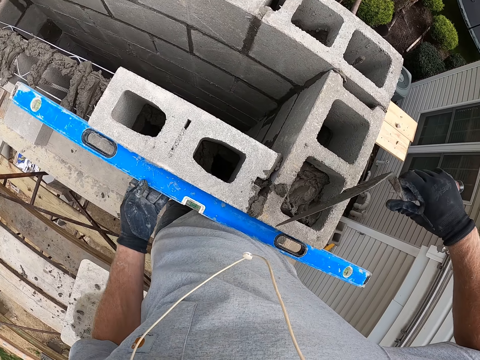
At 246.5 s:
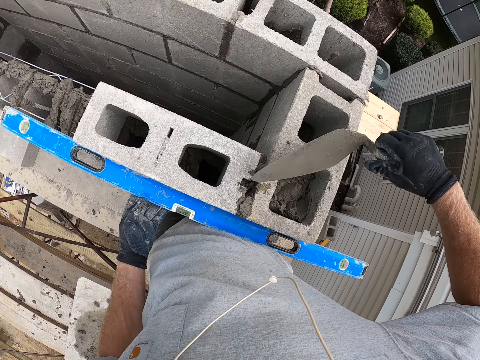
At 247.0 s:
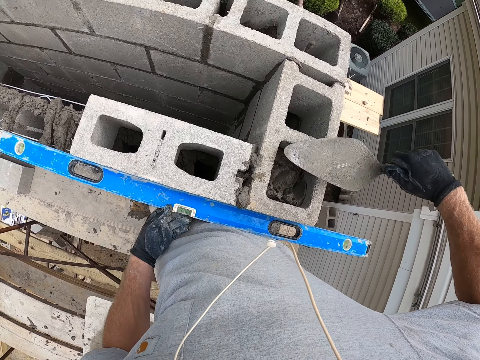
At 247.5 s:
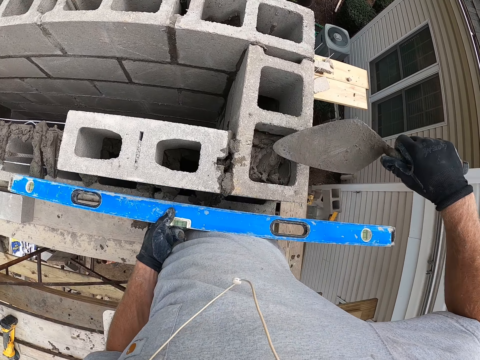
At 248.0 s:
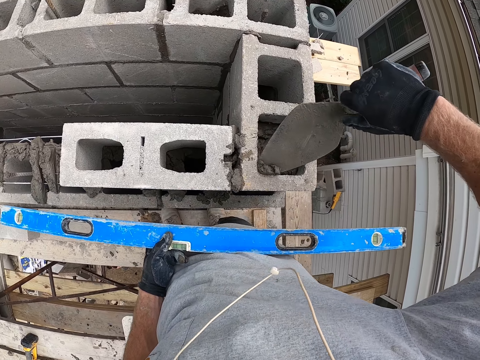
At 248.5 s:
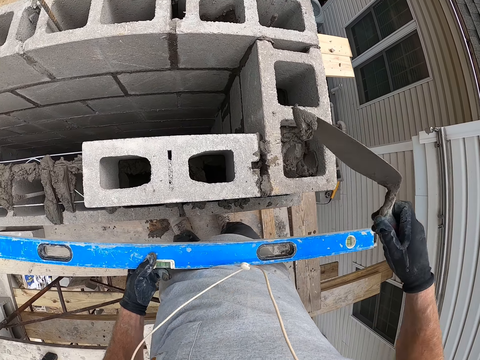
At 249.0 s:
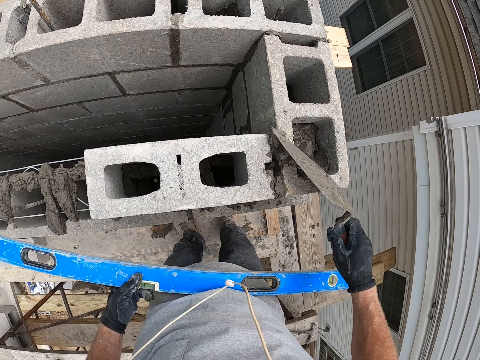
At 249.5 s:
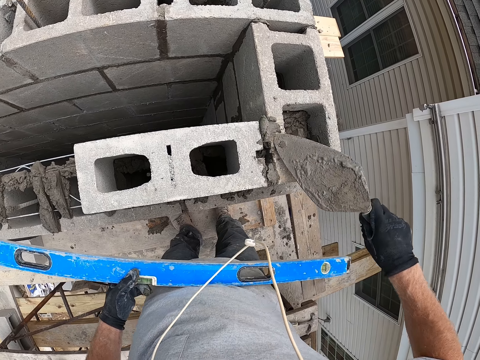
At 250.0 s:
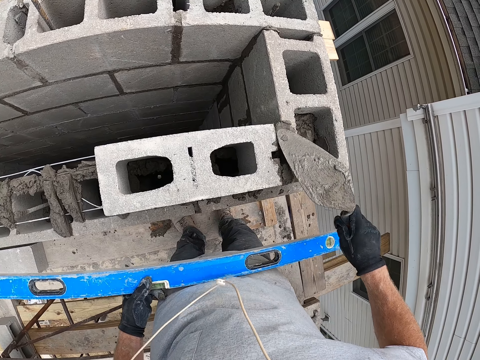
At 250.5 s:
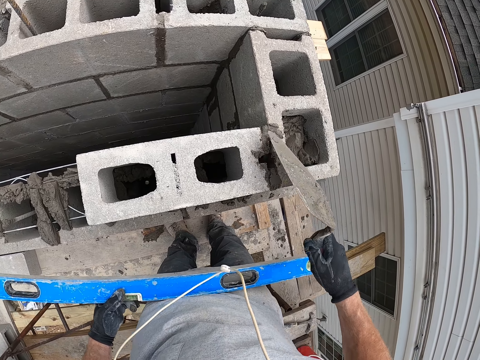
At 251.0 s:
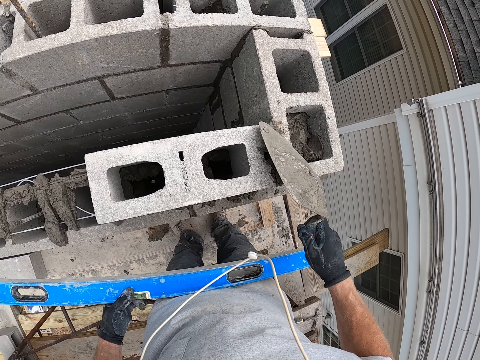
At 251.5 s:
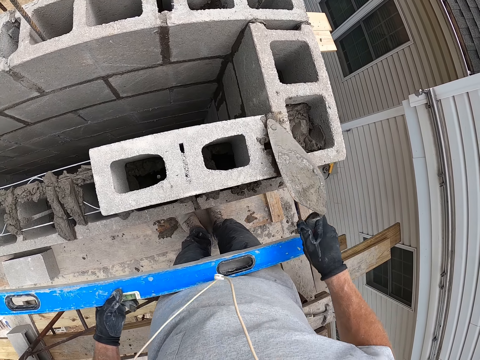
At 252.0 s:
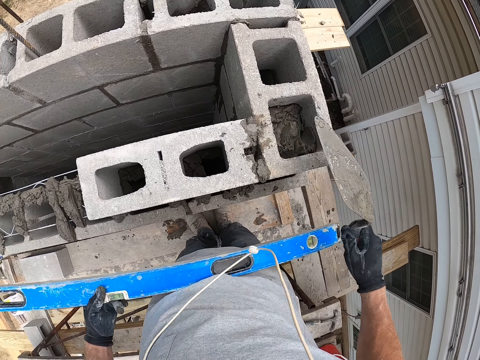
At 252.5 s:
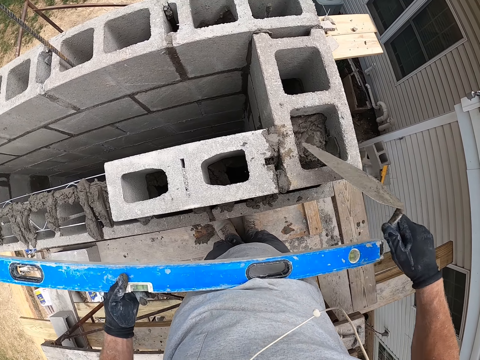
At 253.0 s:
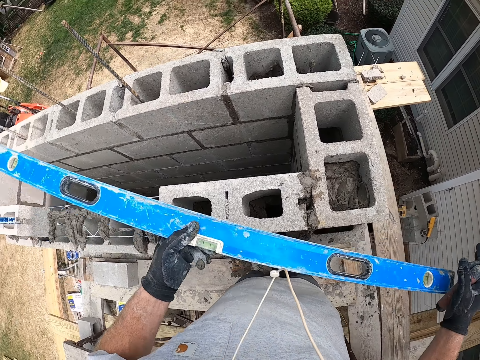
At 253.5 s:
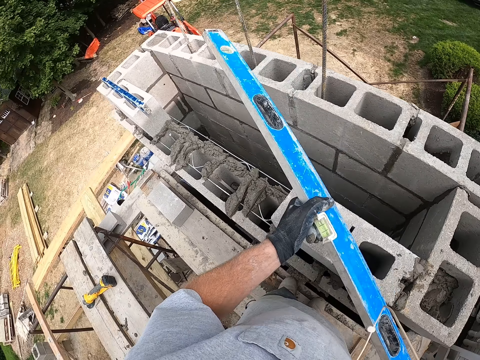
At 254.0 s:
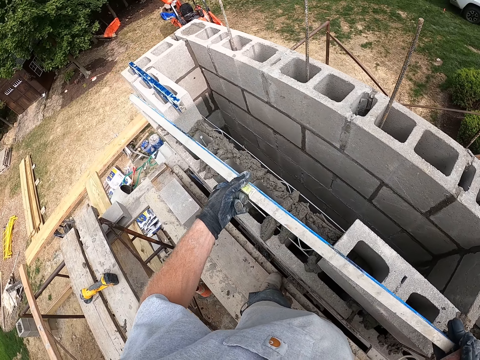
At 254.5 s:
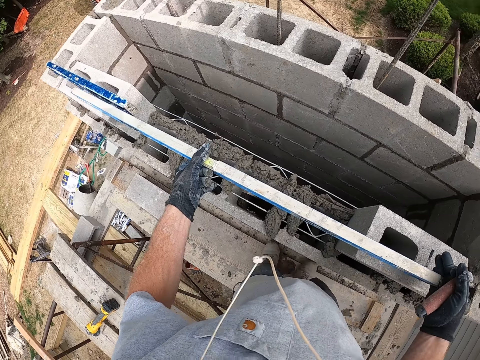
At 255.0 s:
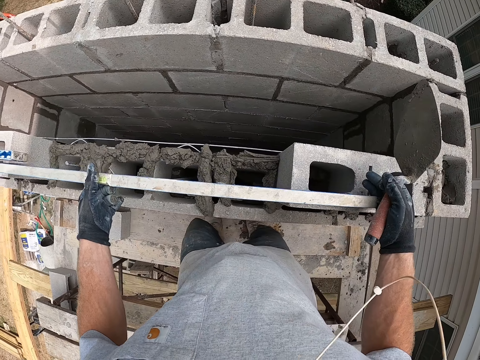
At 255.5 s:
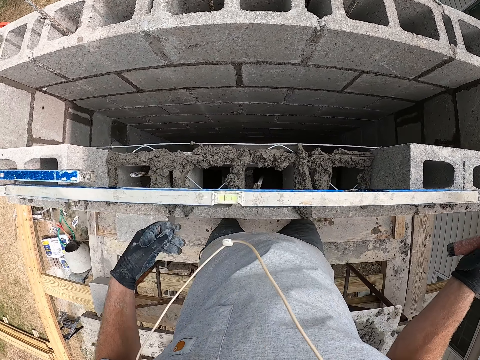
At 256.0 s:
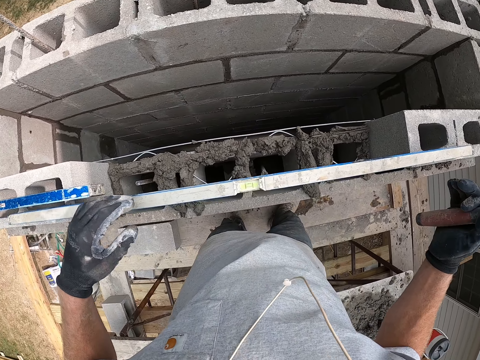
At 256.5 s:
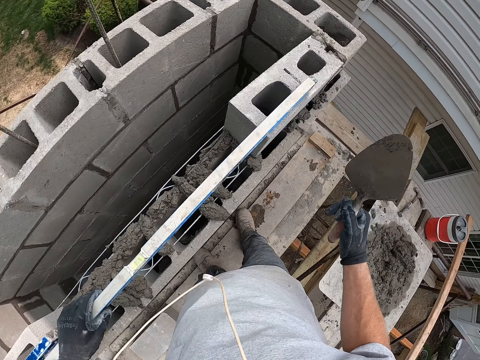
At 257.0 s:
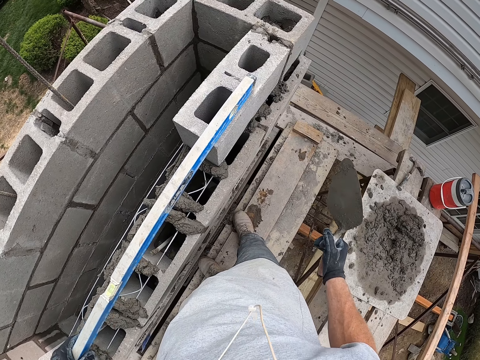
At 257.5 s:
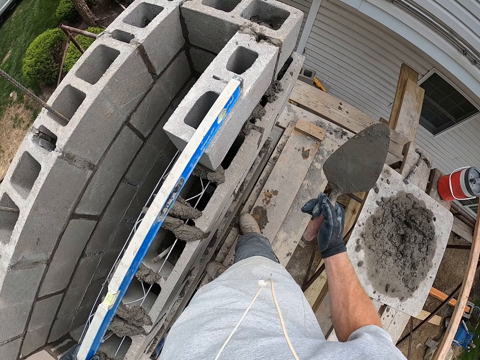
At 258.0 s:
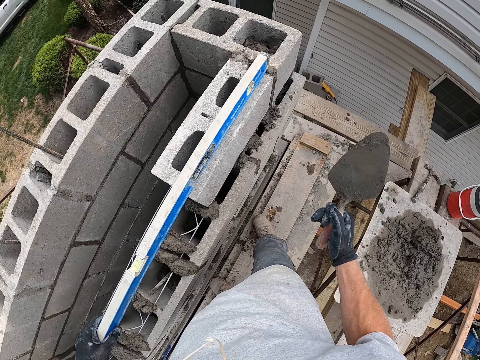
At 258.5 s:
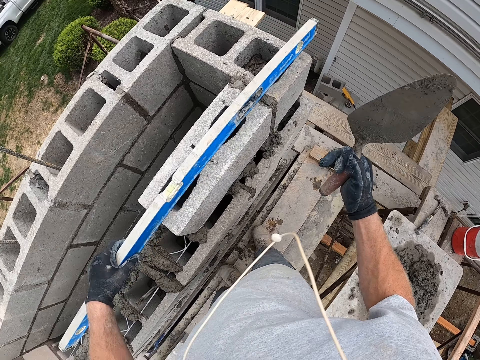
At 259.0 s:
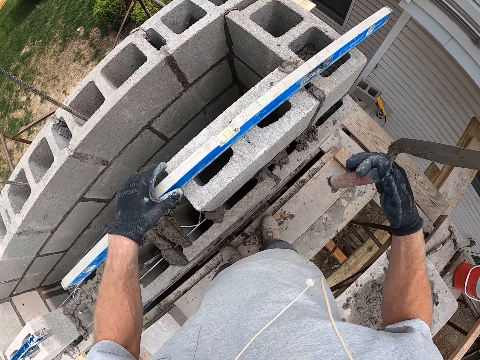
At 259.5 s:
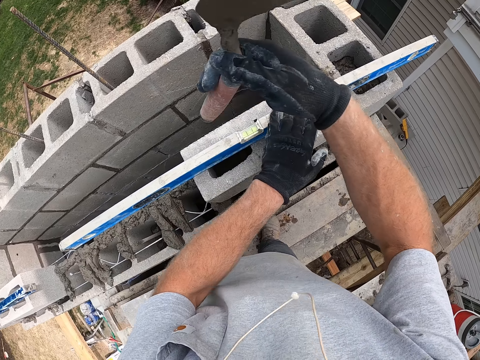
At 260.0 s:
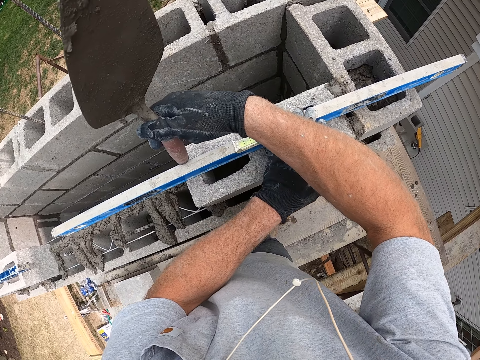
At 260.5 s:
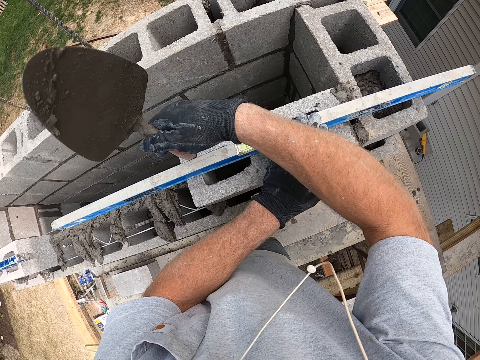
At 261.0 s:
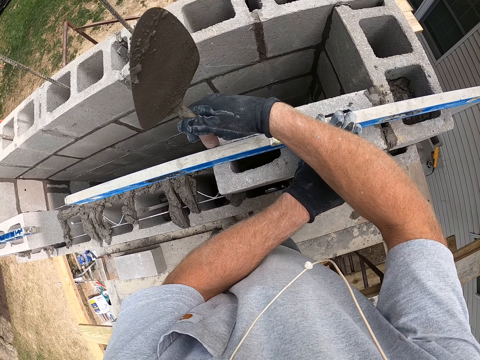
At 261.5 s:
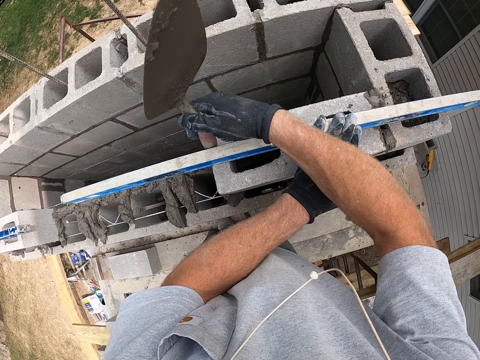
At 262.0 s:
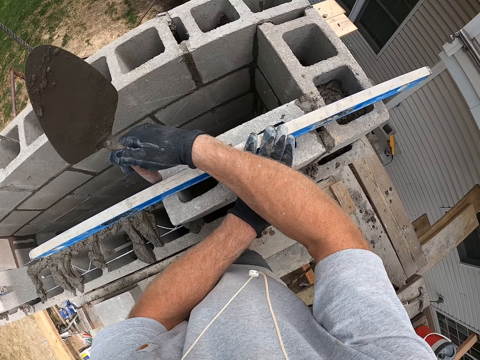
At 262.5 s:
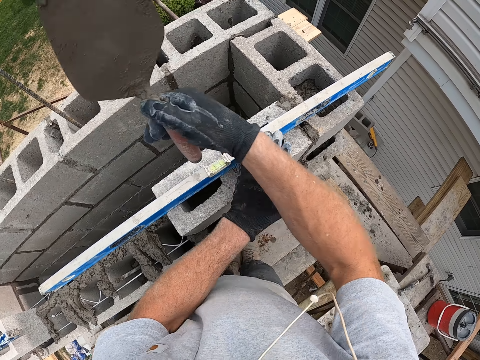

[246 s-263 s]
The camera wearer rubs the cement on the wall with the trowel in his right hand. He removes the spirit level from the wall with his left hand. He scoops some cement from the wall with the trowel in his right hand. He pours the cement on the trowel in his right hand on the wall. He rubs cement mortar on the block with the trowel in his right hand. He places the spirit level on the wall, on the bricks, with both hands. He moves the spirit level on the wall, on the bricks, with his left hand. He hits the brick and the piece of wood with the trowel. He hits the spirit level on the wall with the trowel in his right hand. He hits the block with the trowel in his right hand.

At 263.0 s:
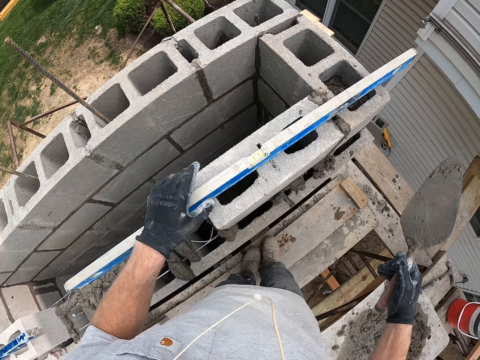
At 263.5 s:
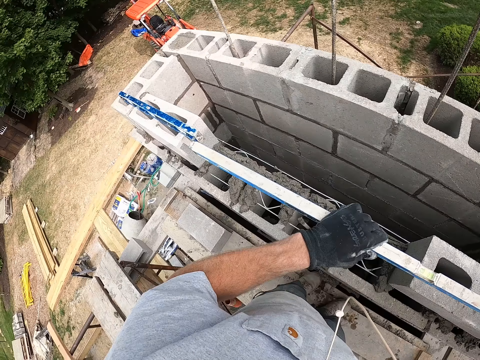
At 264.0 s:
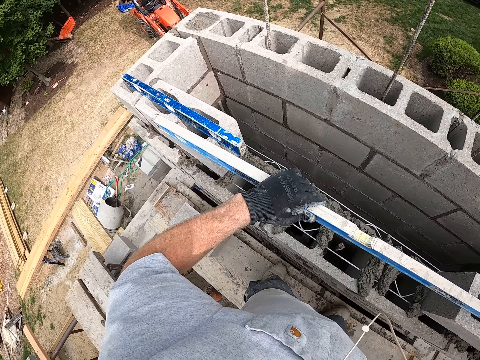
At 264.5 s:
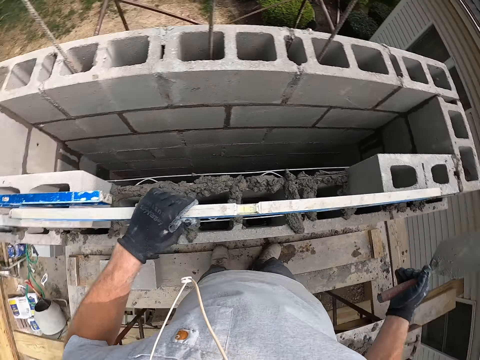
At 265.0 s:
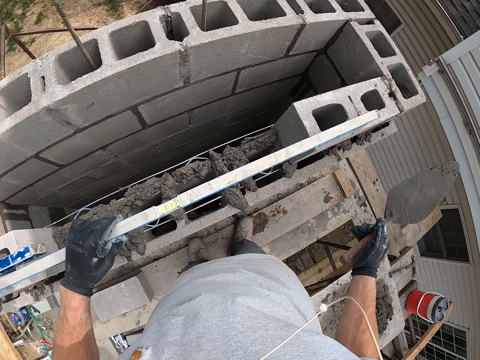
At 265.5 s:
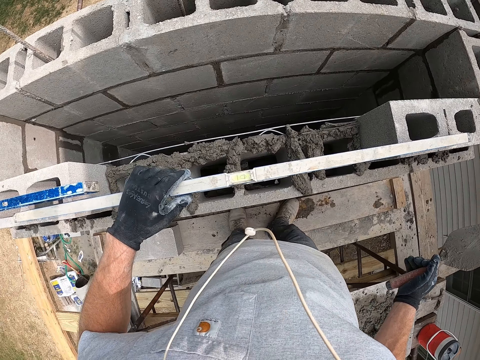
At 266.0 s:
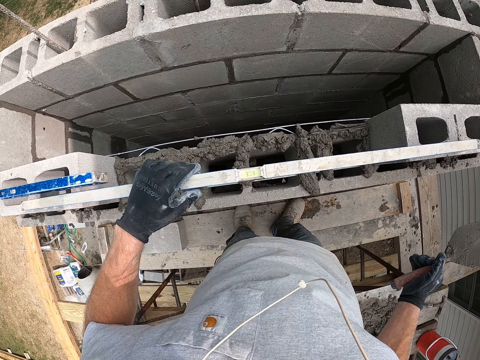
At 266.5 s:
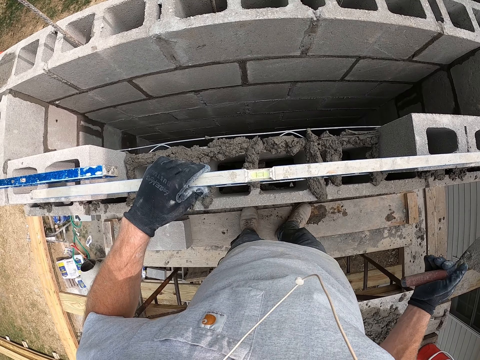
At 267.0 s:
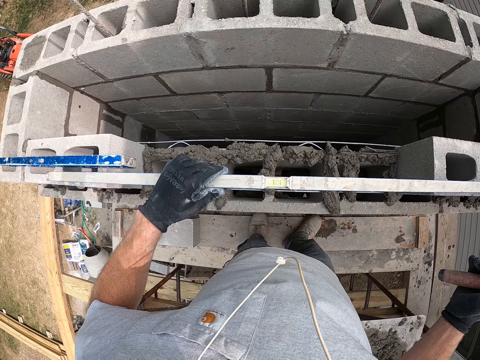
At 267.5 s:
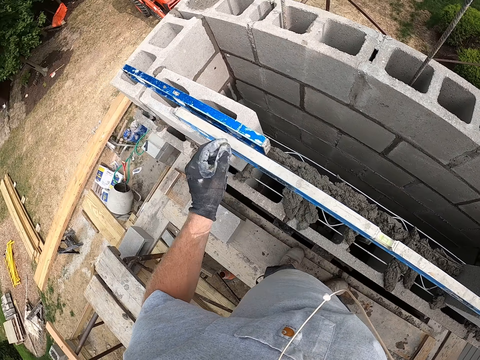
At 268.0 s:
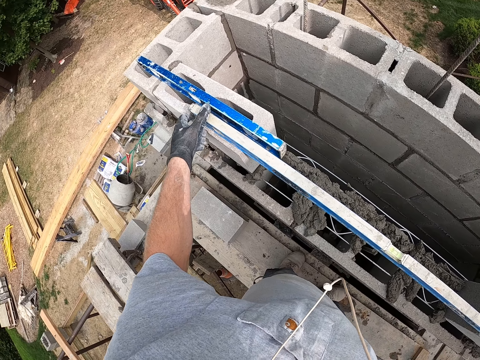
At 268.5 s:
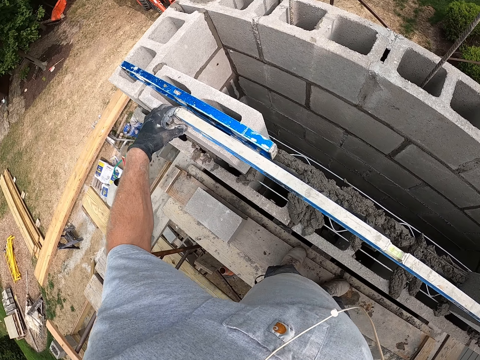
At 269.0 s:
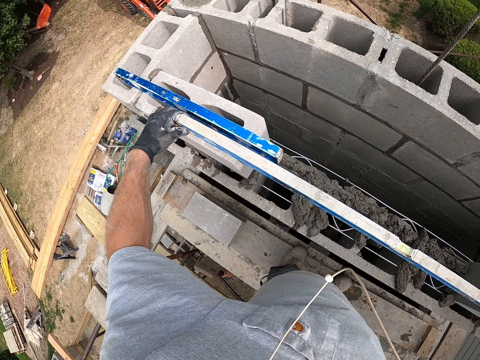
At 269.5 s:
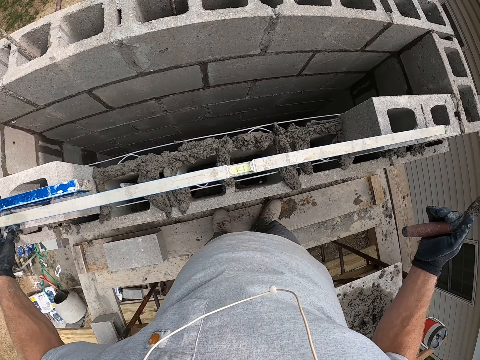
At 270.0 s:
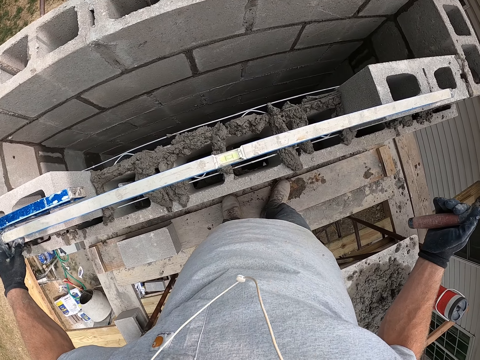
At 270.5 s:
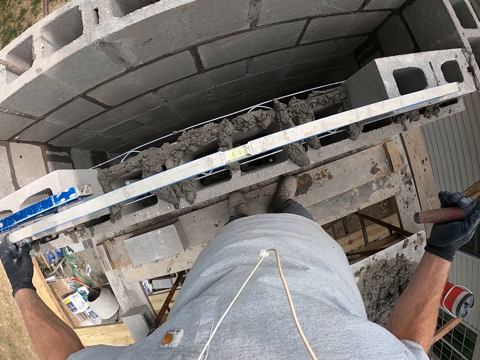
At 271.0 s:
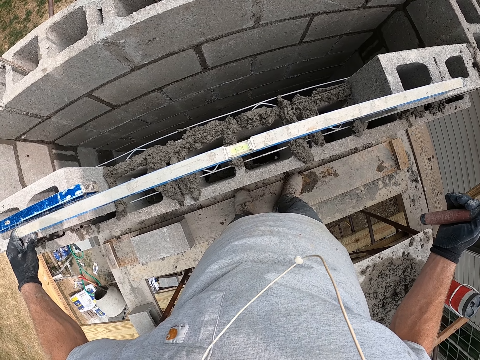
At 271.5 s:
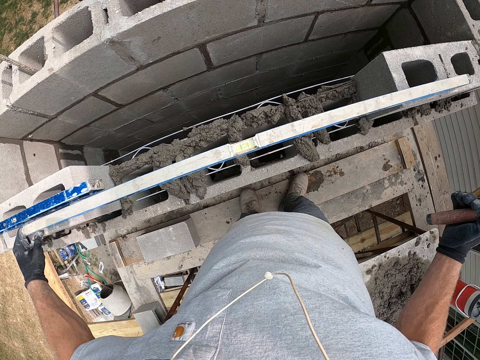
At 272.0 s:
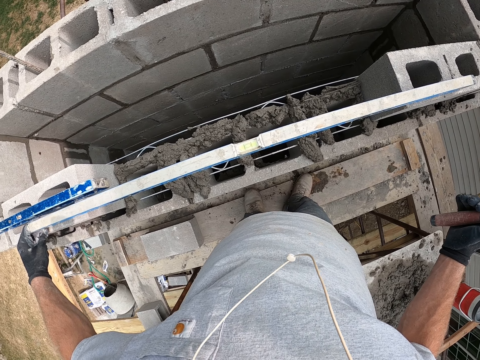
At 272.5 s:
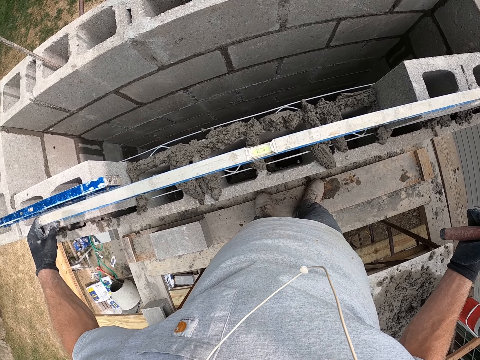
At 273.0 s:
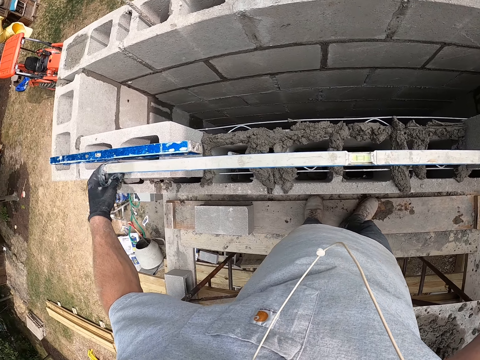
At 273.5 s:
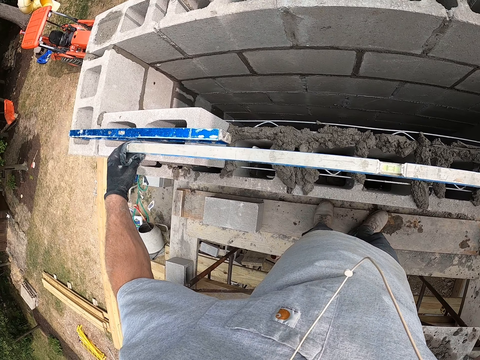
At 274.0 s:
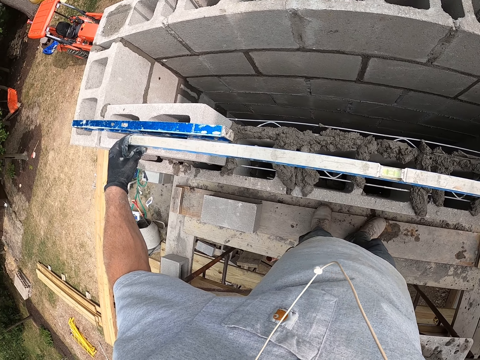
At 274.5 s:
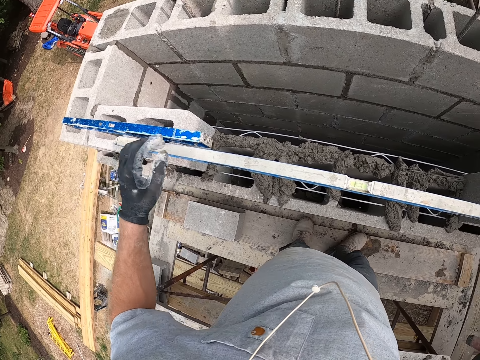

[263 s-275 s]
The camera wearer moves the spirit level on the wall, on the bricks, with his left hand.
